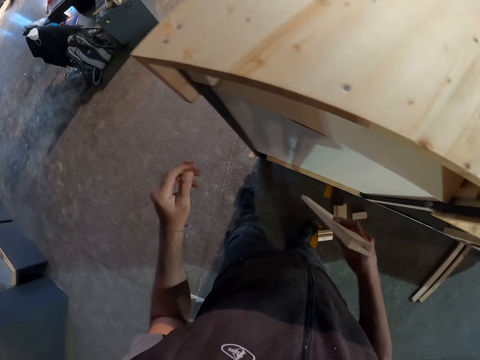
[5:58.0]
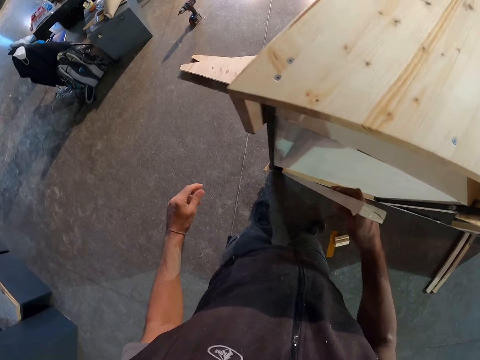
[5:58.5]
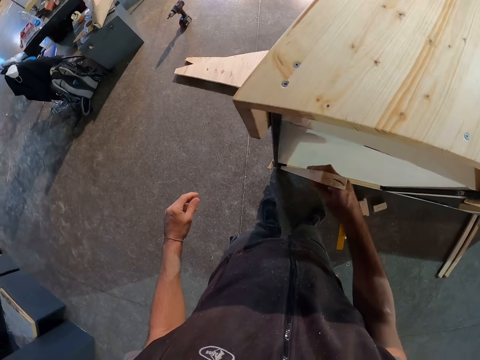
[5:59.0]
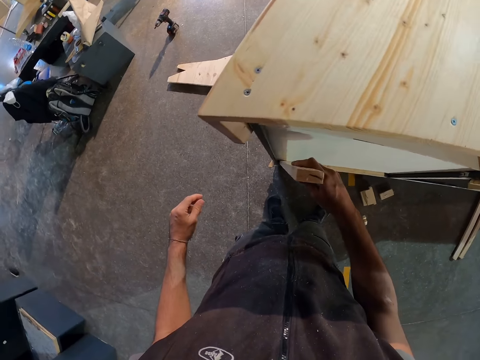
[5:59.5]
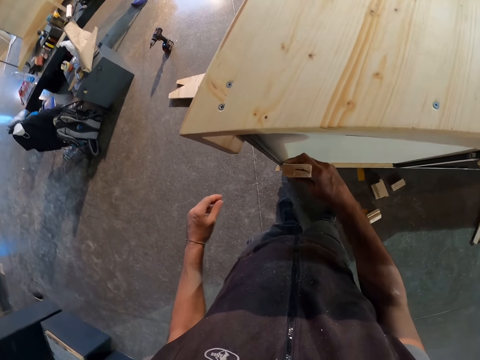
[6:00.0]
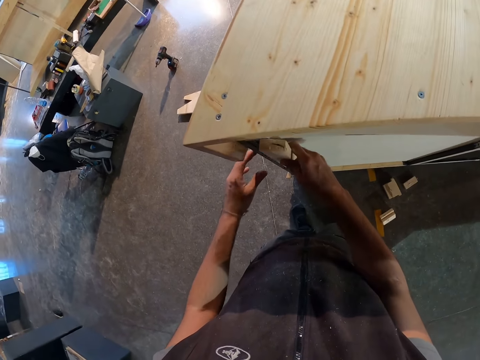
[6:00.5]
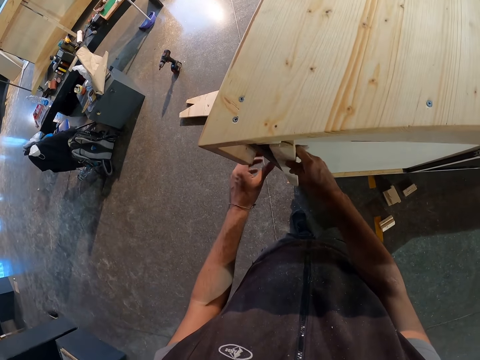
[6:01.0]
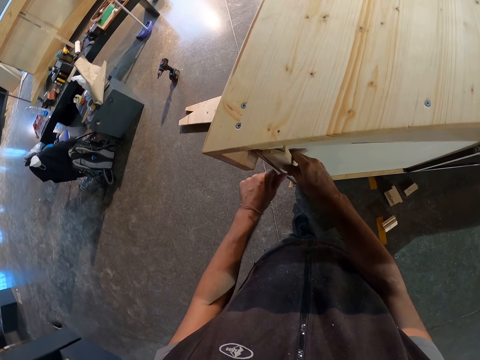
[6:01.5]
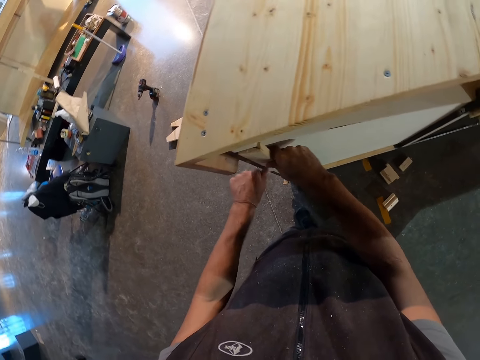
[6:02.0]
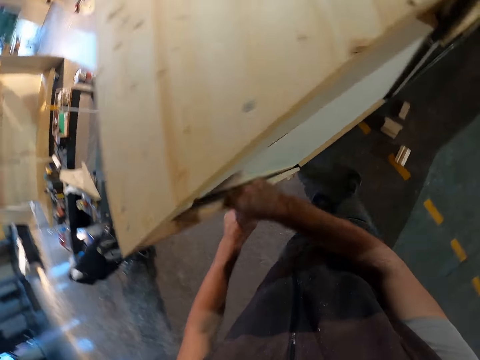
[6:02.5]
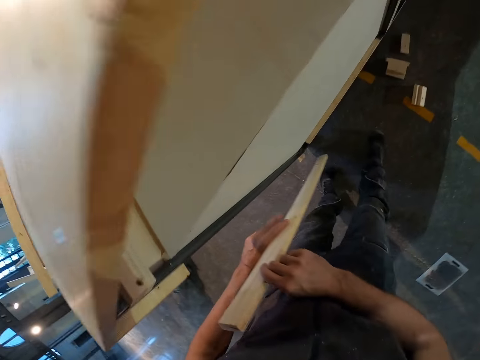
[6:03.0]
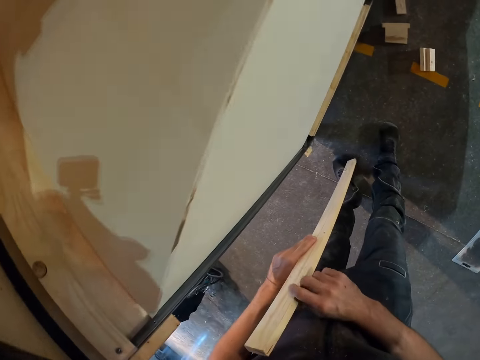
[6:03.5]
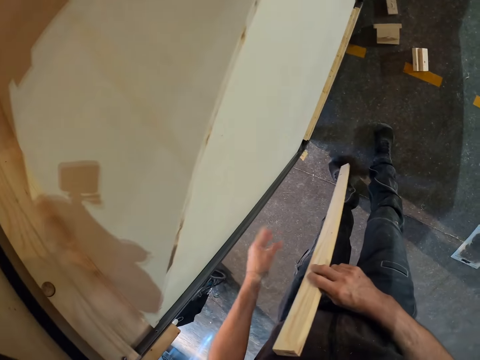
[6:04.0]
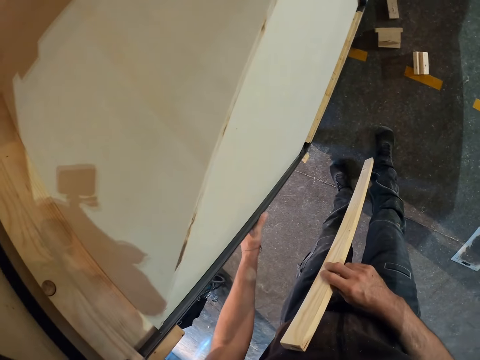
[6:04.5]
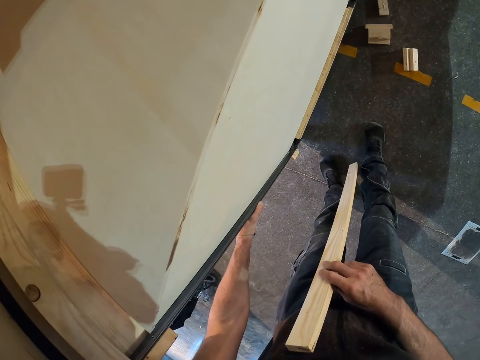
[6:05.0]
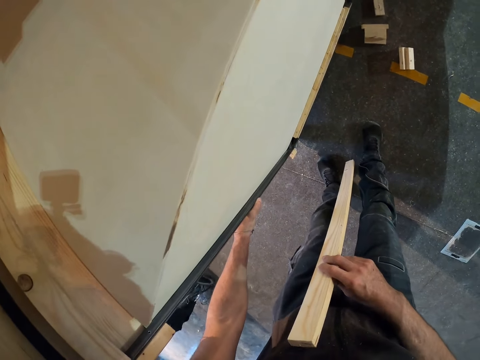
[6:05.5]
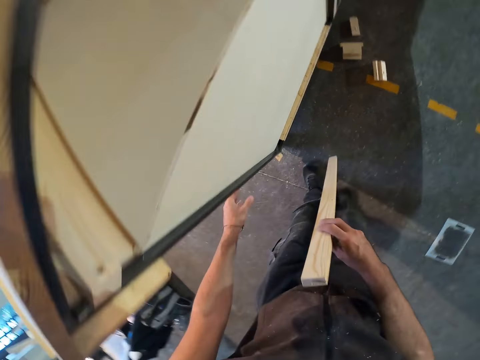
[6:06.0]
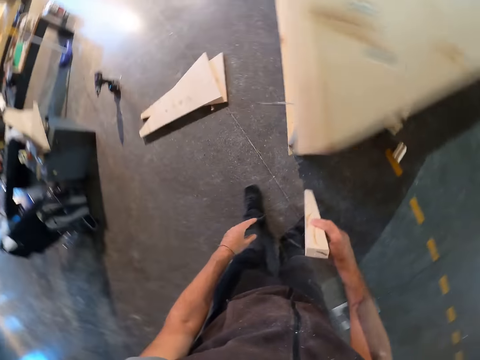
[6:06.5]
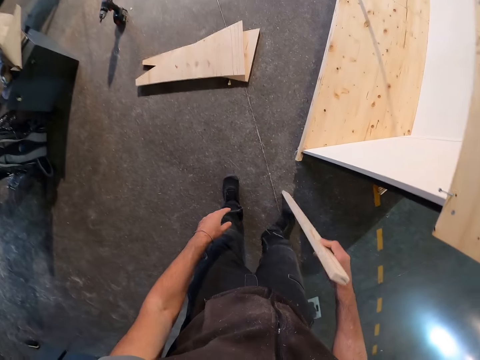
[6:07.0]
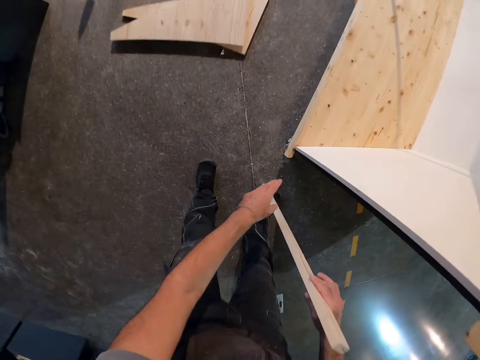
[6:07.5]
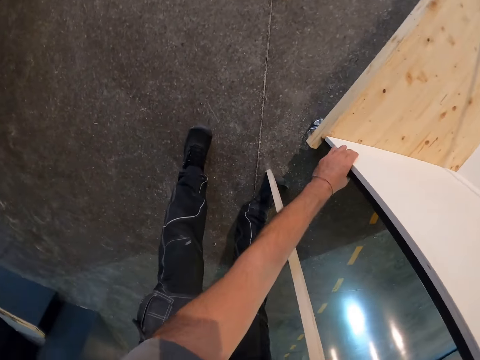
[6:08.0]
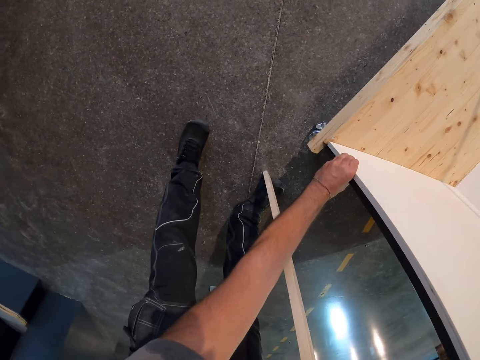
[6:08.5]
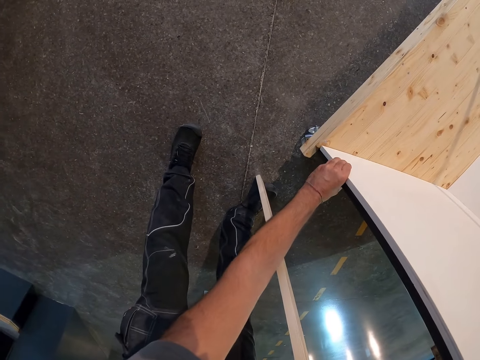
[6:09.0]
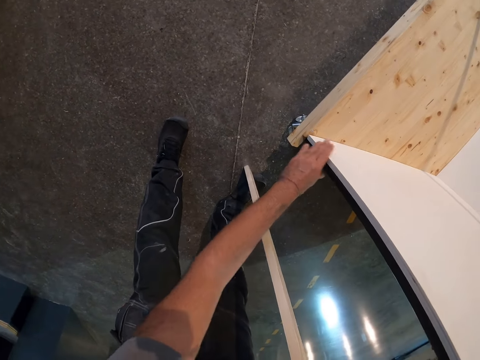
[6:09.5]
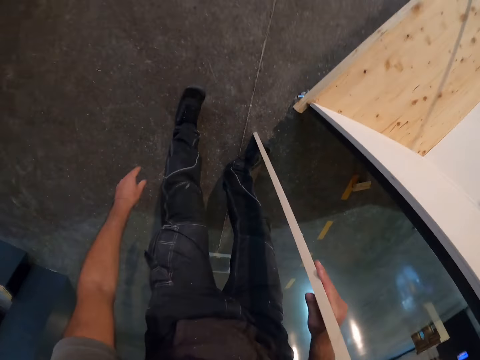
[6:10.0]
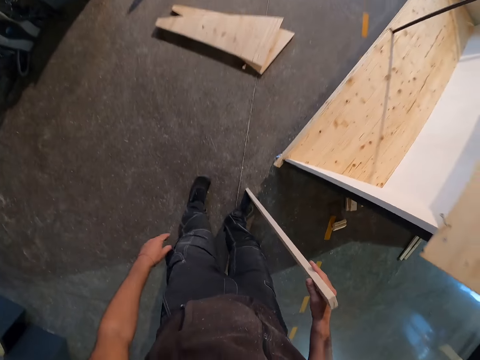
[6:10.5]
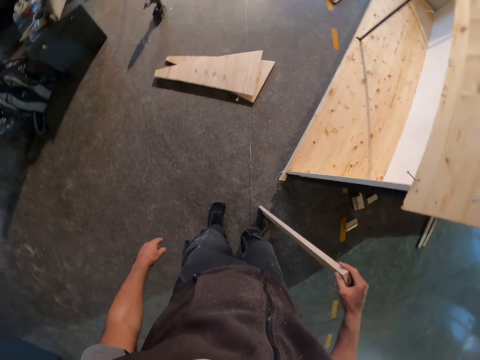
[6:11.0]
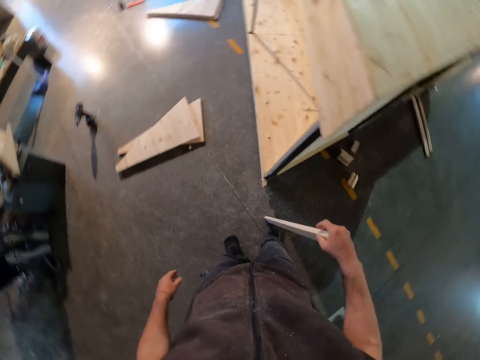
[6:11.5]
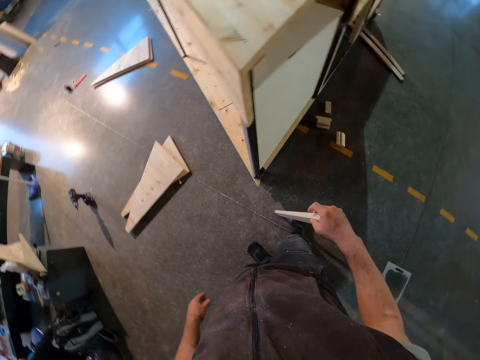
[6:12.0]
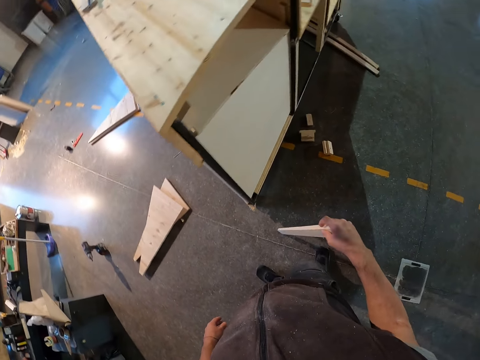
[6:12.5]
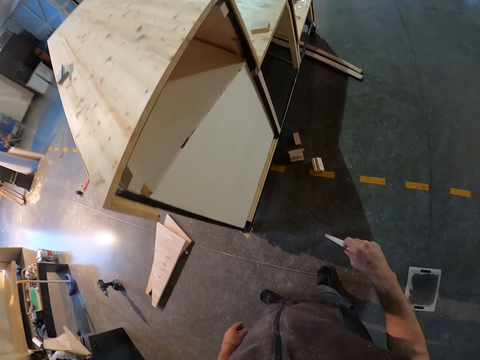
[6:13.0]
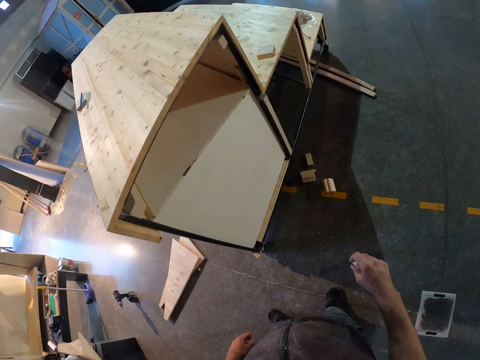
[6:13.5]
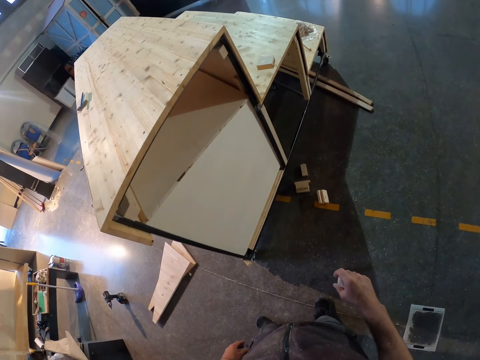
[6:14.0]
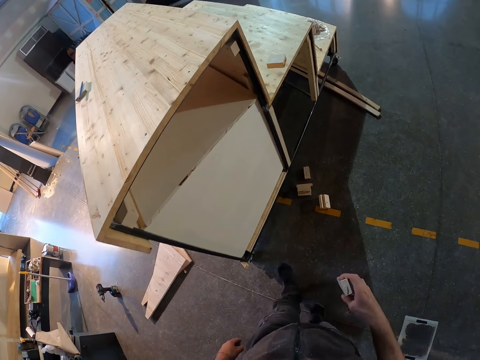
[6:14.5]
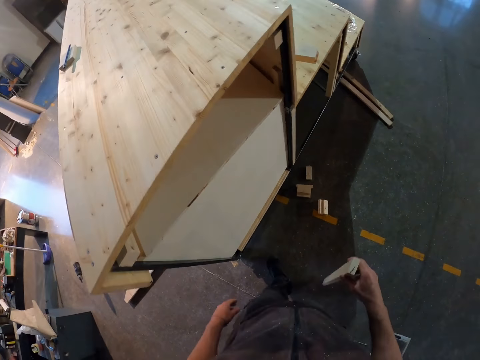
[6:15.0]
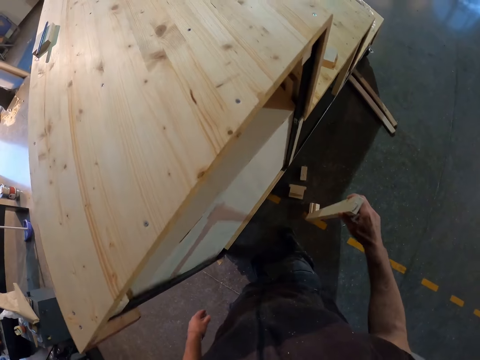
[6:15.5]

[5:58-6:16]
The camera wearer puts the wooden plank or piece of wood in the wooden platform or shelf with his right hand. He holds the wooden plank in the wooden platform with both hands. He removes the wooden plank from the wooden platform with both hands. He holds the piece of wood with both hands. He holds the wooden platform with his left hand. He holds the wooden platform with his left hand again. He touches the shelf with both hands. He holds the piece of wood with the right hand. He holds the piece of wood with the right hand again.

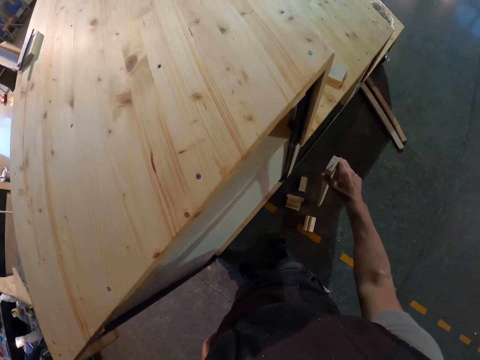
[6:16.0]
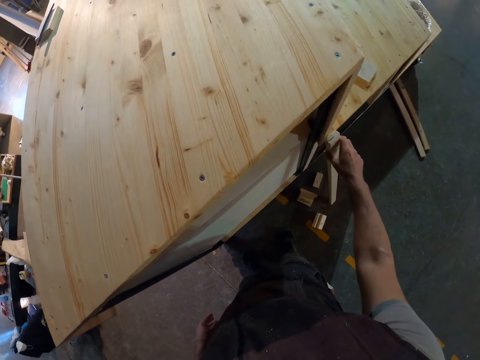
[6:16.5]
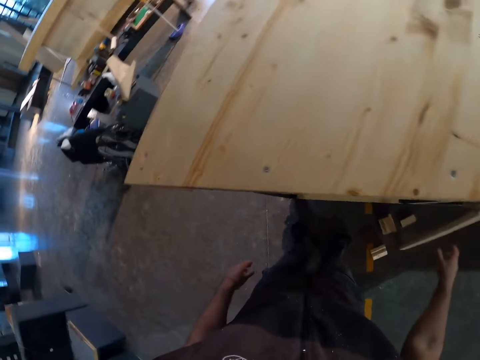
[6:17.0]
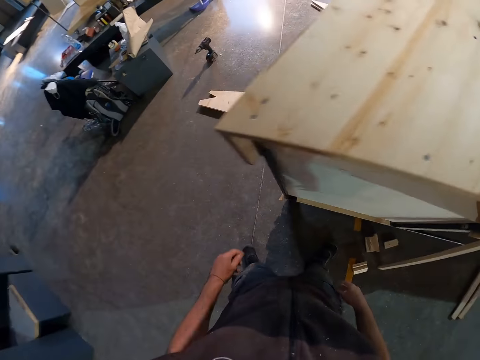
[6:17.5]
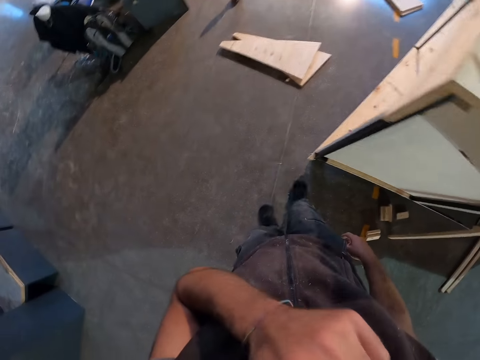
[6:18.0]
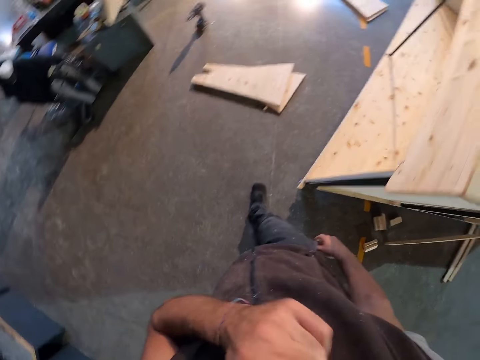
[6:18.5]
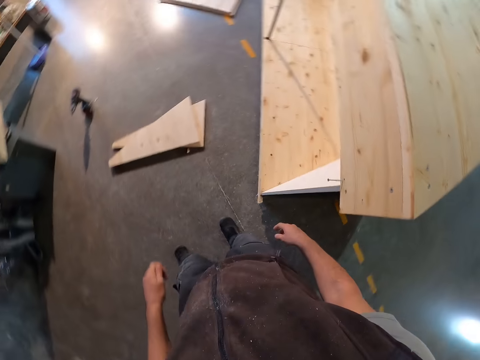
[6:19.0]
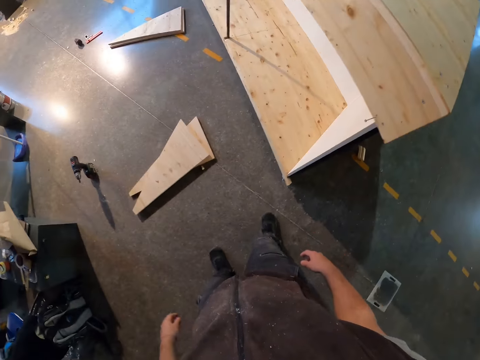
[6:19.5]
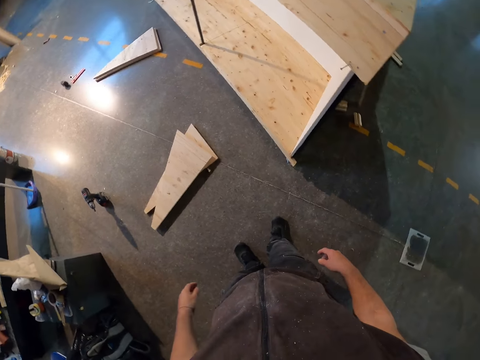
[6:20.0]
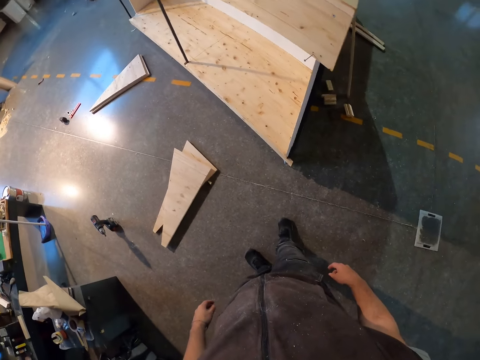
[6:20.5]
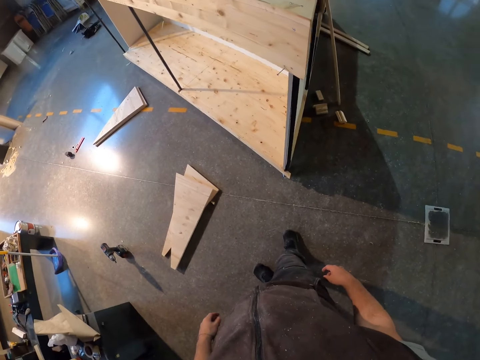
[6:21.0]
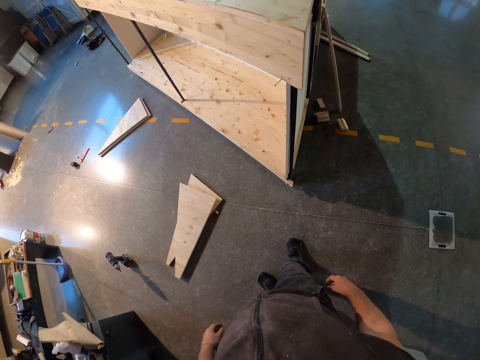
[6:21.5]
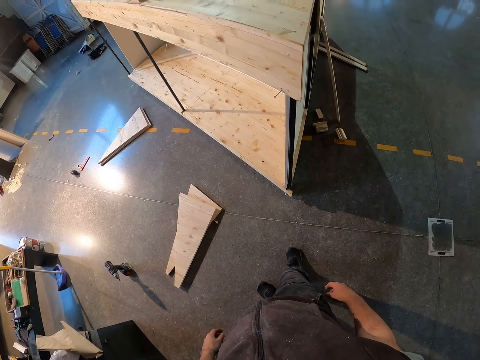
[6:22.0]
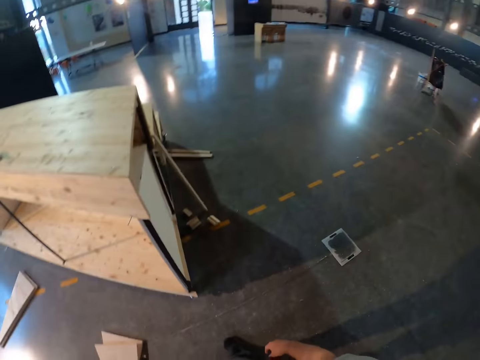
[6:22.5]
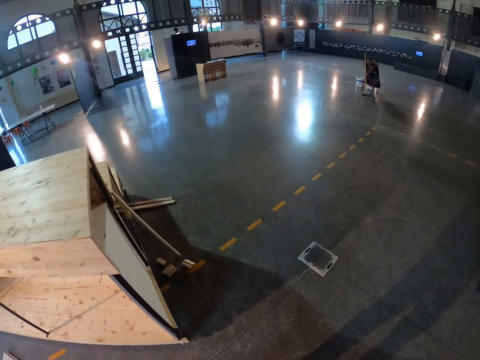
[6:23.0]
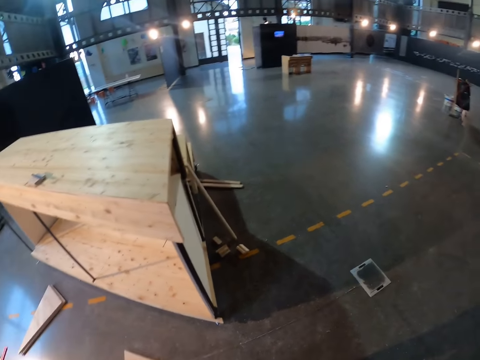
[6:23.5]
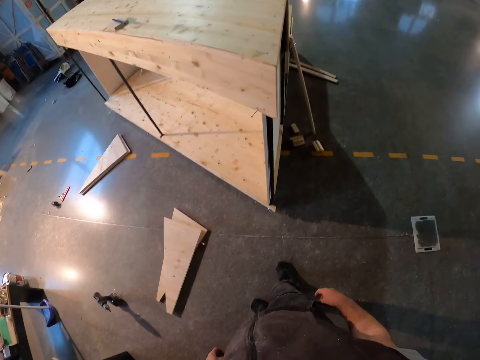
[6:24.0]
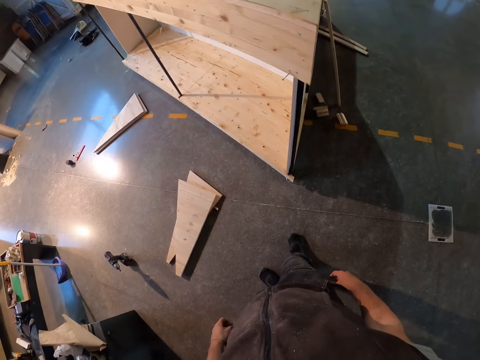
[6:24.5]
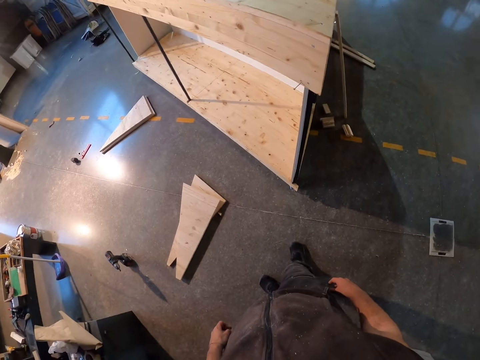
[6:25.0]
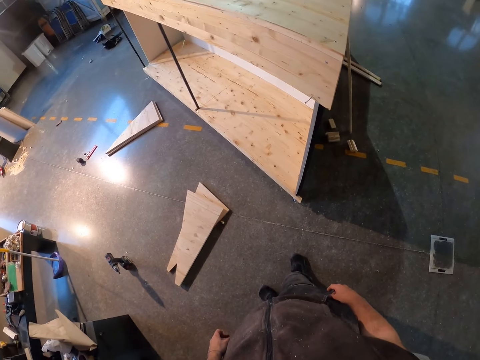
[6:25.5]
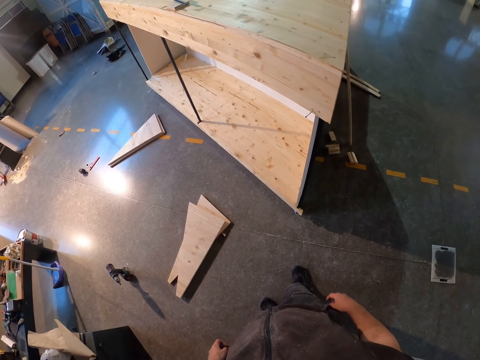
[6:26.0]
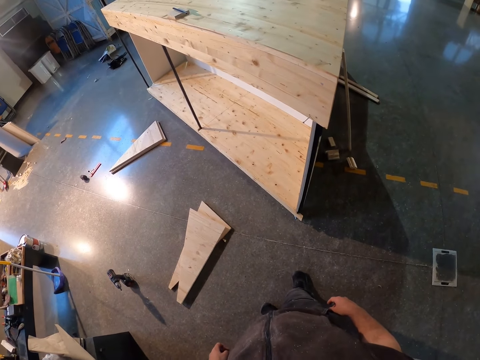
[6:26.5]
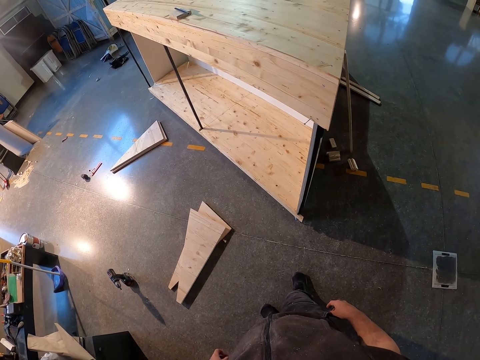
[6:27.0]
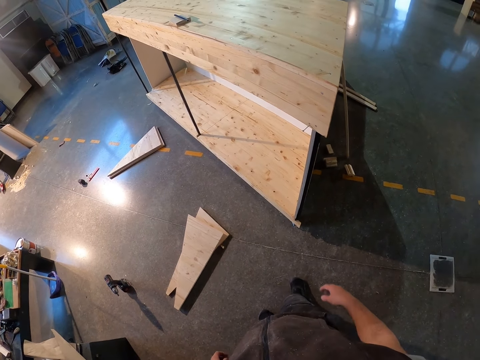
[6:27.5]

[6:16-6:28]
The camera wearer drops the wooden plank on the floor against the wooden platform with his right hand. He touches his face with his left hand. He looks around. He looks around again.
